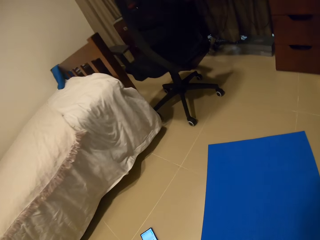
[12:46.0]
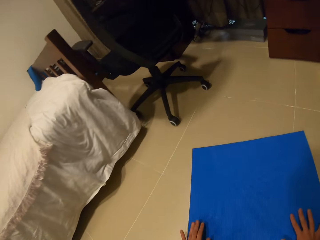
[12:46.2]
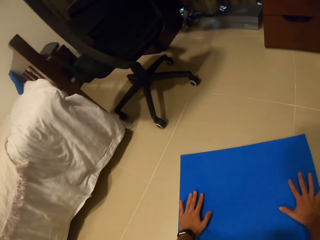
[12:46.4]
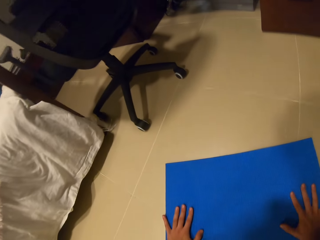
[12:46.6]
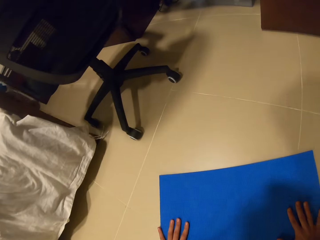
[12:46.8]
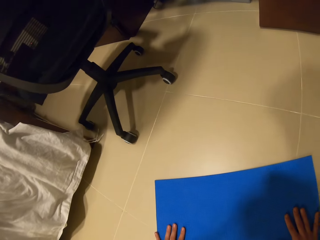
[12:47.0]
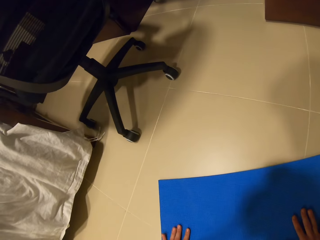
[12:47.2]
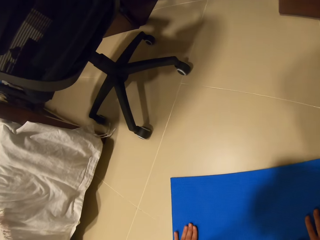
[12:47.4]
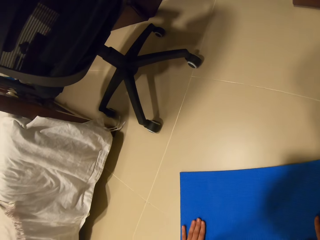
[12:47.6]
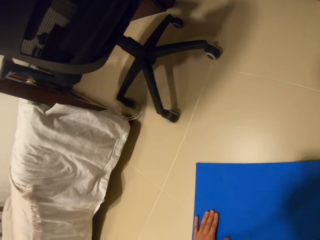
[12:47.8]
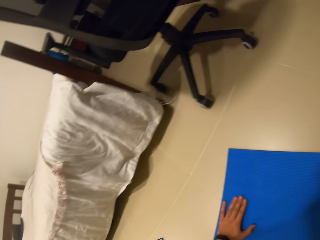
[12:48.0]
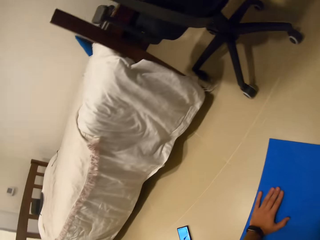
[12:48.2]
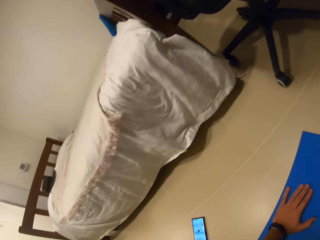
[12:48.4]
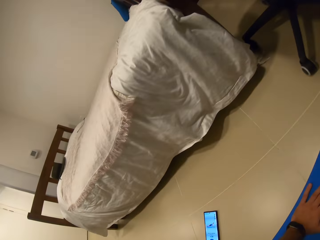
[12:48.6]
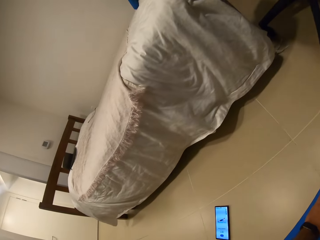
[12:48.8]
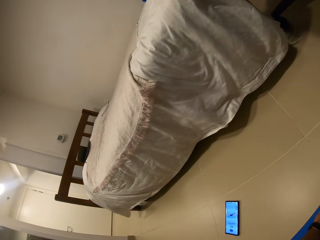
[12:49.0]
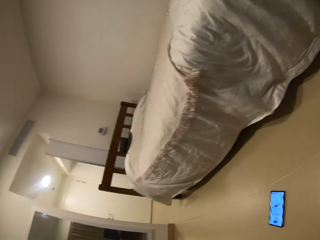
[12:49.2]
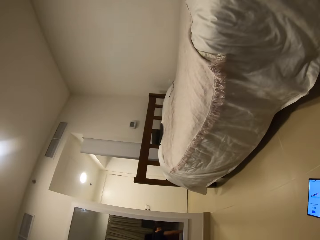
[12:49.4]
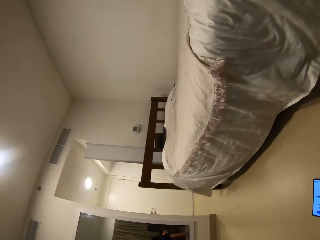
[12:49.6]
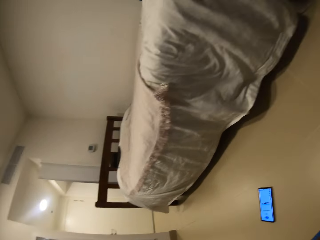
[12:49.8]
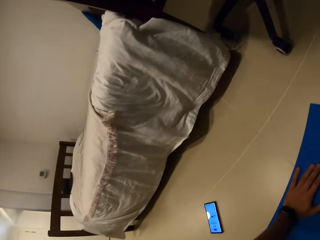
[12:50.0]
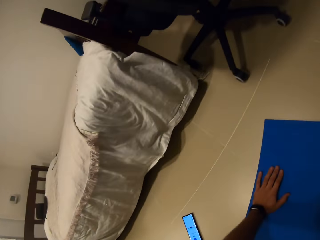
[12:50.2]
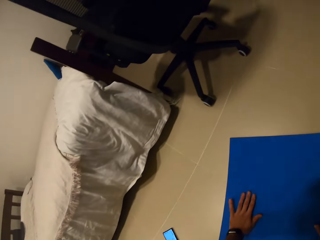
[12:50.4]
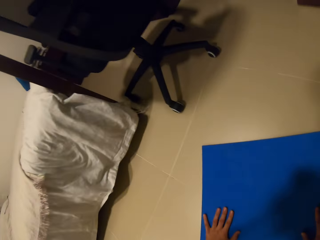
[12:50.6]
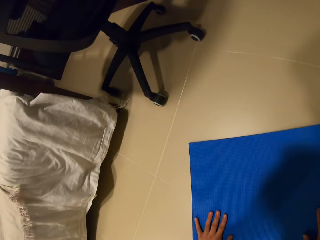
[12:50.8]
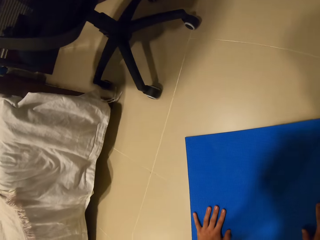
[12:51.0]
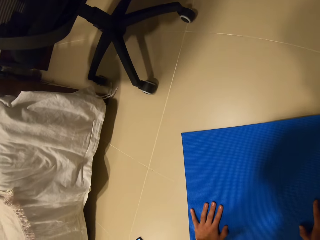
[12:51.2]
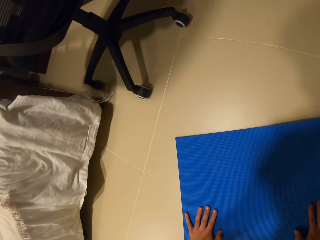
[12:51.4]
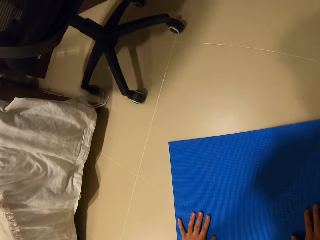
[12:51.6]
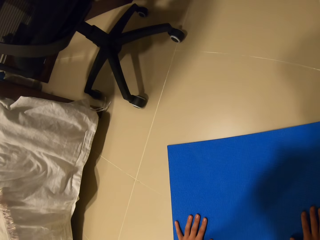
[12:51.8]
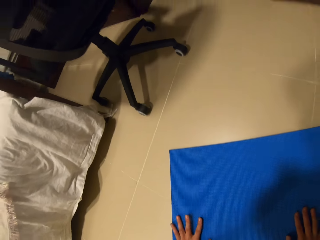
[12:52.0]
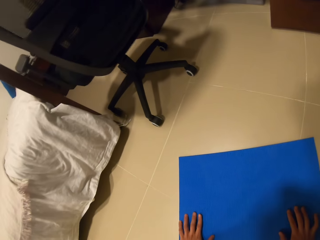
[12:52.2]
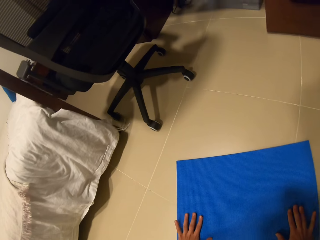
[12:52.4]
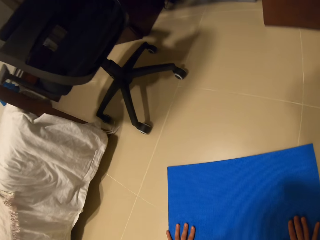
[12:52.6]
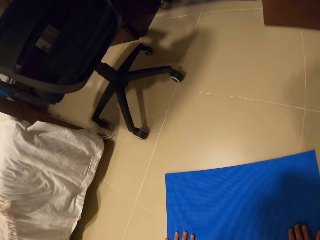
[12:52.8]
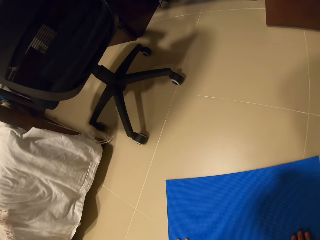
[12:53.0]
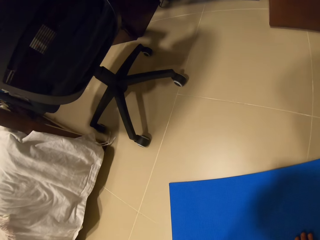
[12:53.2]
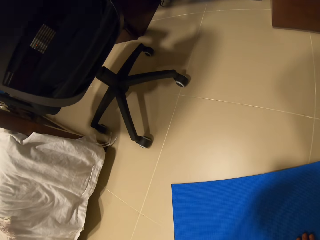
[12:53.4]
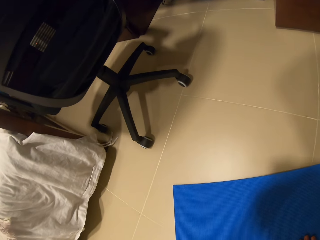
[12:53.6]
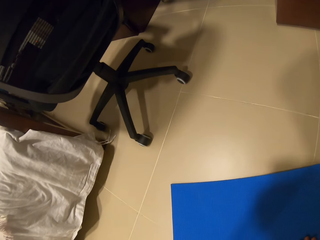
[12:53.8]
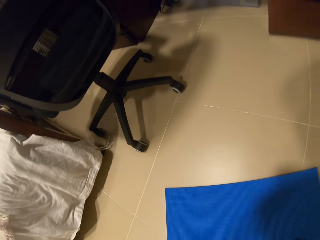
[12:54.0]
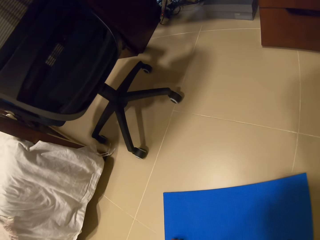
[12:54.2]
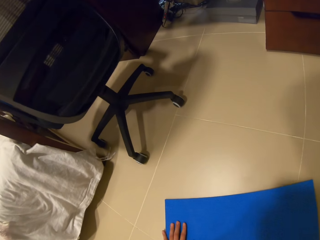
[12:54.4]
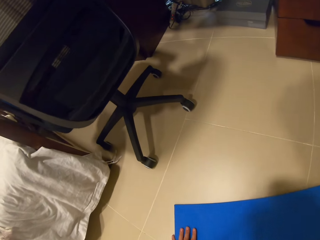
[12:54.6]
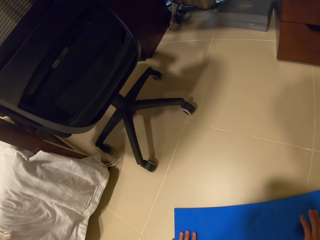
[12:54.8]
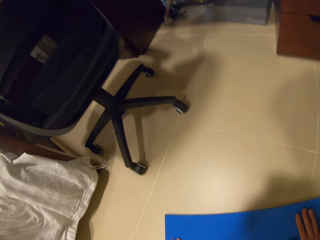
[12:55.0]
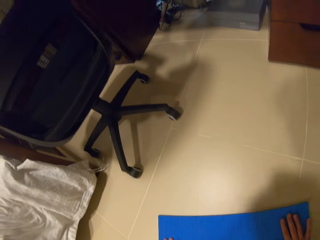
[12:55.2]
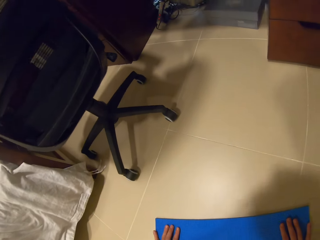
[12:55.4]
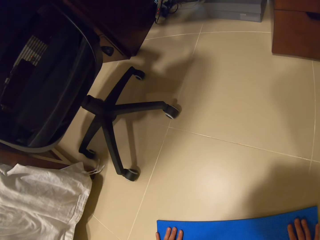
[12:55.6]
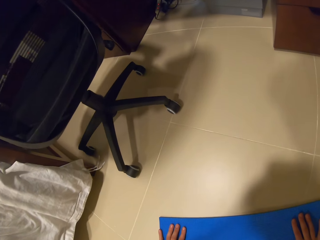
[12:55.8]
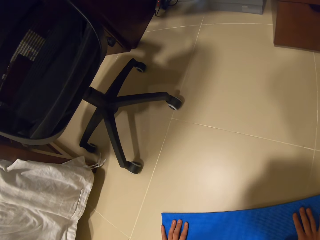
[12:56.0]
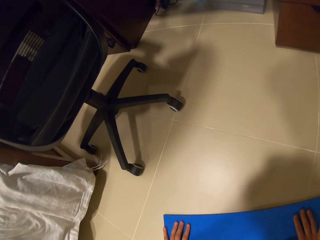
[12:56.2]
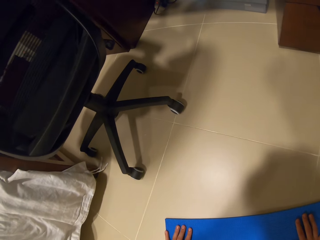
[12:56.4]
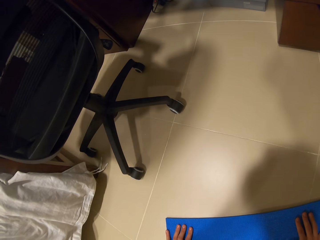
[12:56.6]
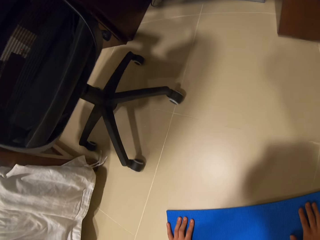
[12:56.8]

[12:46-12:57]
The camera wearer holds the floor. They exercise.

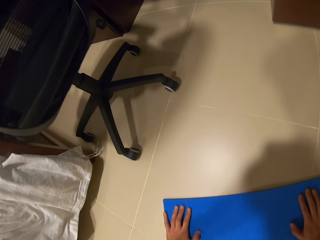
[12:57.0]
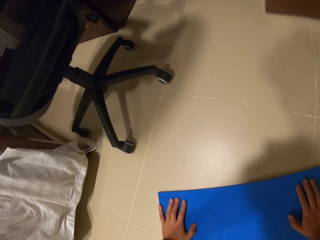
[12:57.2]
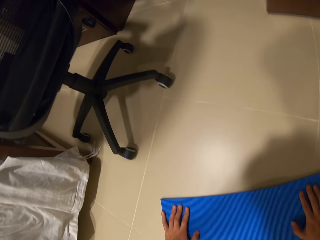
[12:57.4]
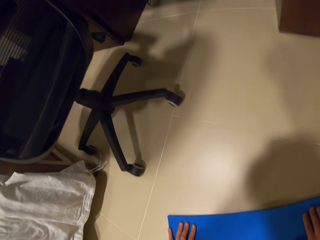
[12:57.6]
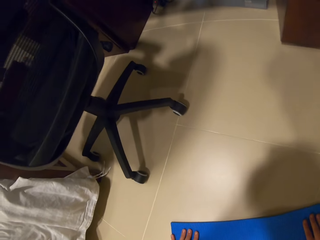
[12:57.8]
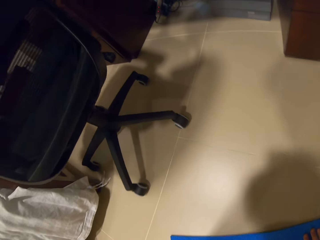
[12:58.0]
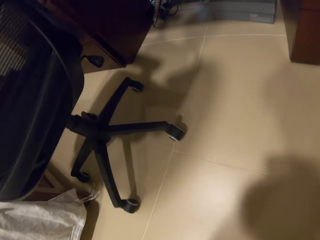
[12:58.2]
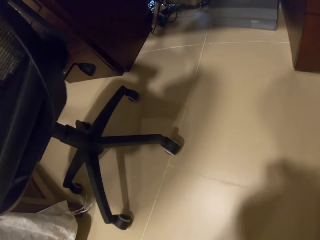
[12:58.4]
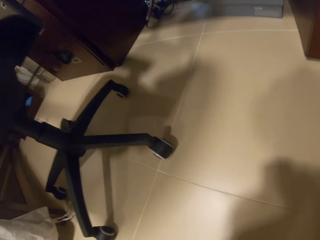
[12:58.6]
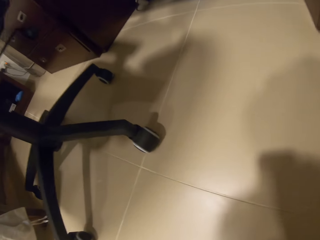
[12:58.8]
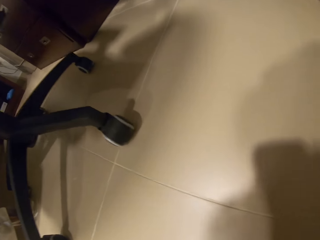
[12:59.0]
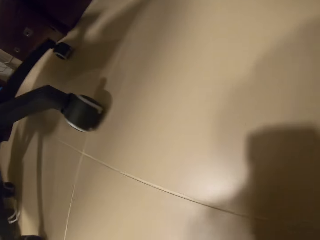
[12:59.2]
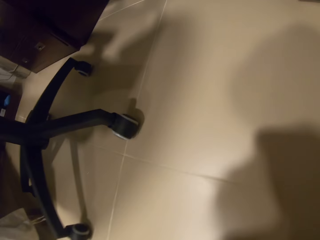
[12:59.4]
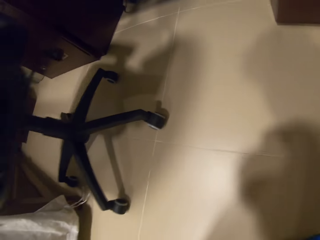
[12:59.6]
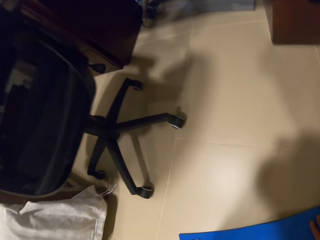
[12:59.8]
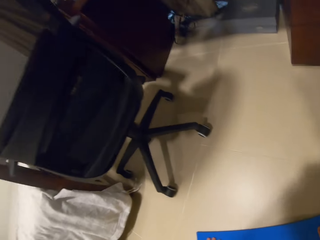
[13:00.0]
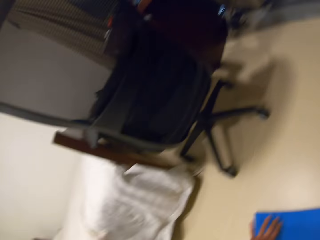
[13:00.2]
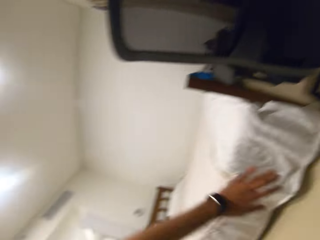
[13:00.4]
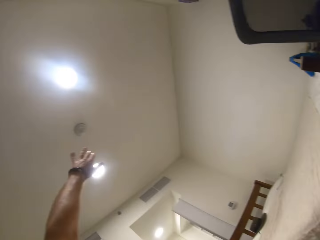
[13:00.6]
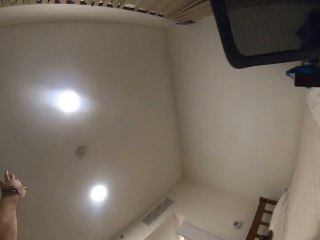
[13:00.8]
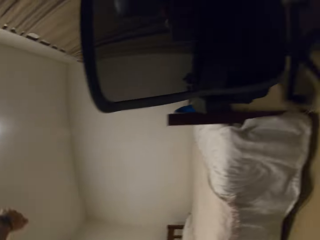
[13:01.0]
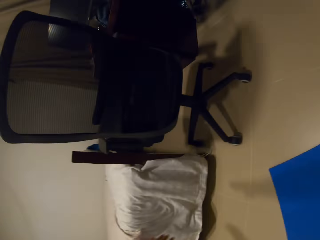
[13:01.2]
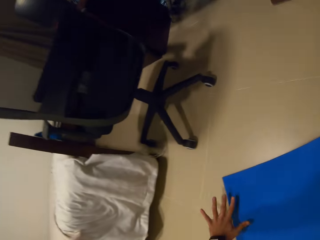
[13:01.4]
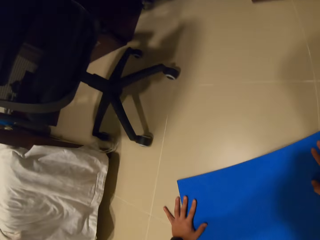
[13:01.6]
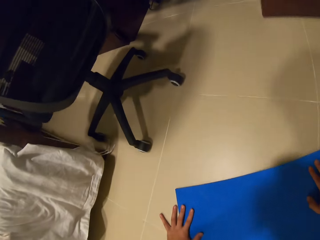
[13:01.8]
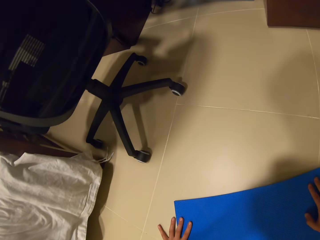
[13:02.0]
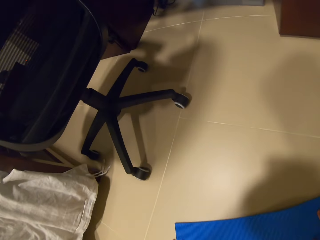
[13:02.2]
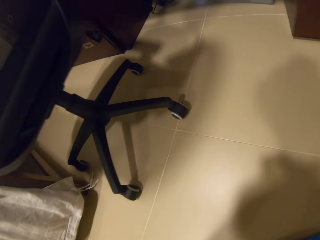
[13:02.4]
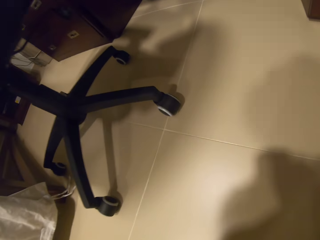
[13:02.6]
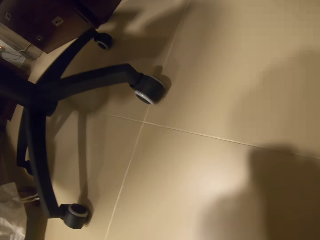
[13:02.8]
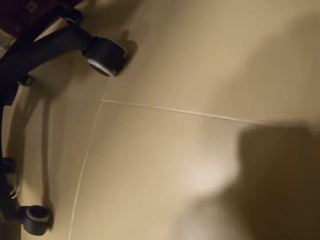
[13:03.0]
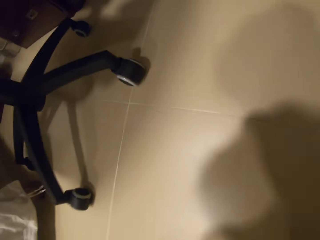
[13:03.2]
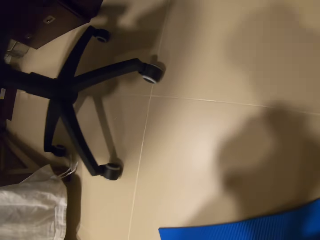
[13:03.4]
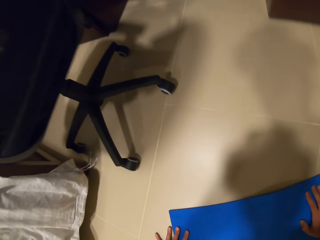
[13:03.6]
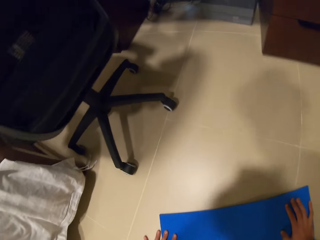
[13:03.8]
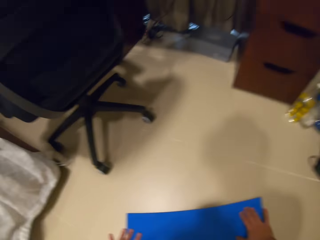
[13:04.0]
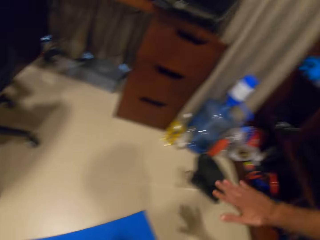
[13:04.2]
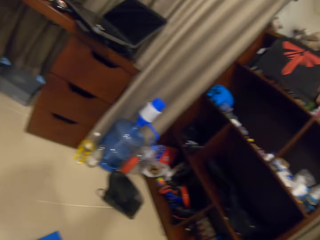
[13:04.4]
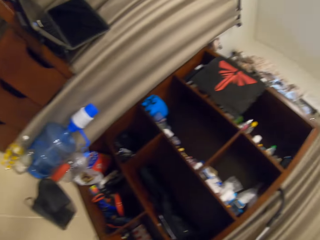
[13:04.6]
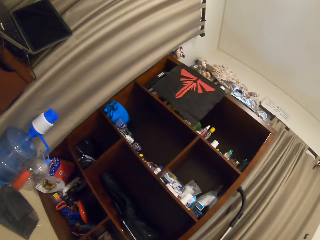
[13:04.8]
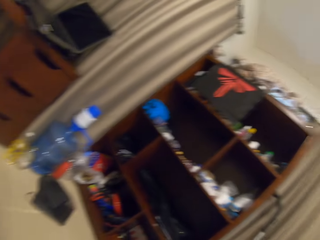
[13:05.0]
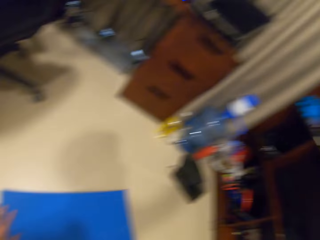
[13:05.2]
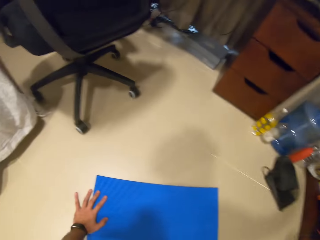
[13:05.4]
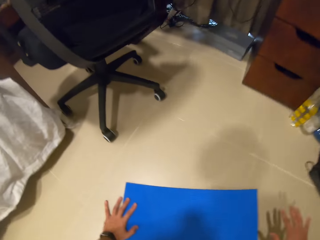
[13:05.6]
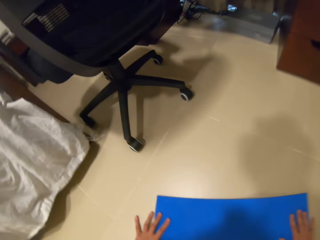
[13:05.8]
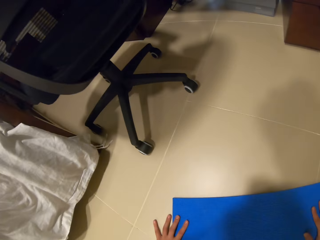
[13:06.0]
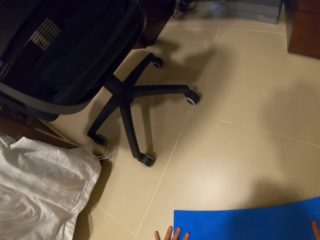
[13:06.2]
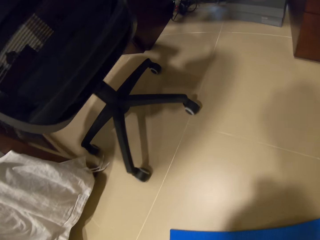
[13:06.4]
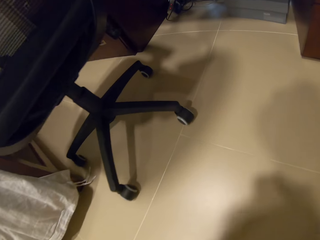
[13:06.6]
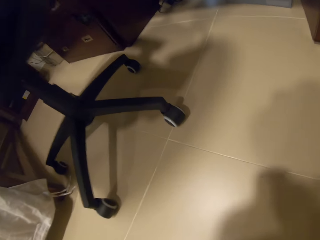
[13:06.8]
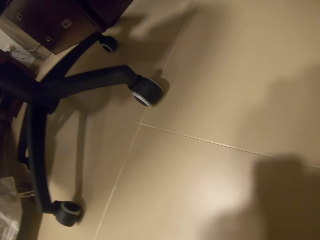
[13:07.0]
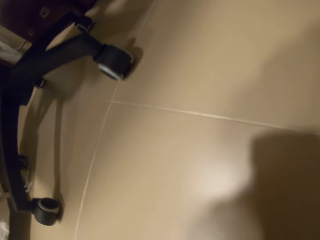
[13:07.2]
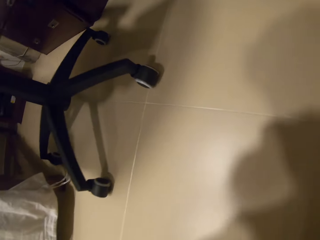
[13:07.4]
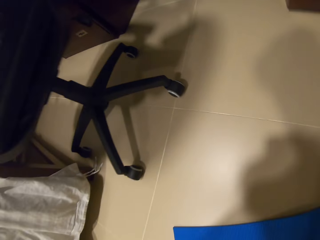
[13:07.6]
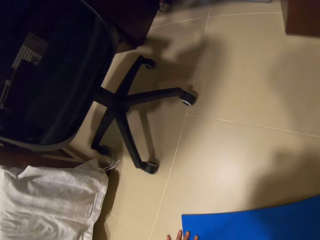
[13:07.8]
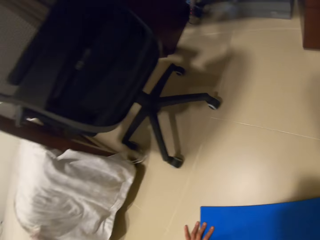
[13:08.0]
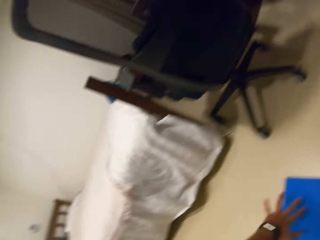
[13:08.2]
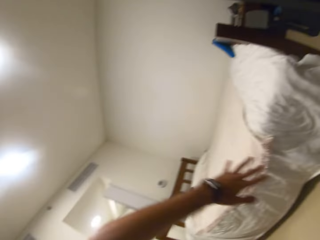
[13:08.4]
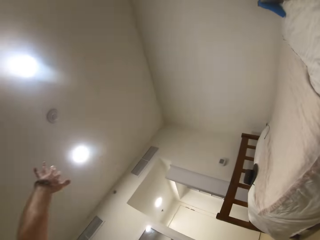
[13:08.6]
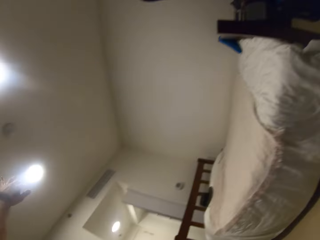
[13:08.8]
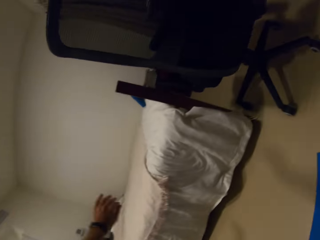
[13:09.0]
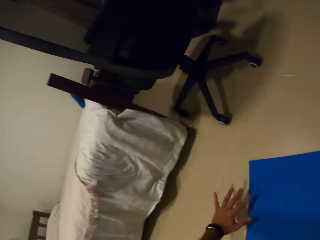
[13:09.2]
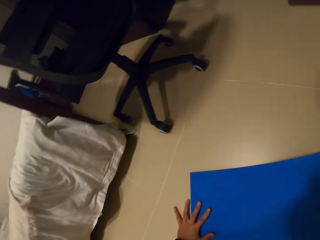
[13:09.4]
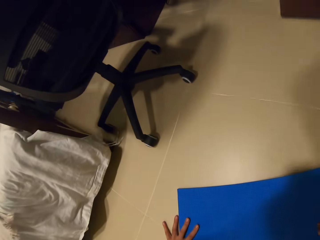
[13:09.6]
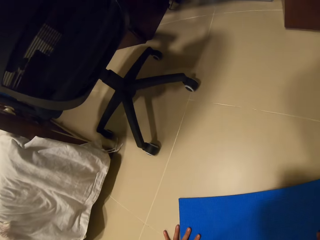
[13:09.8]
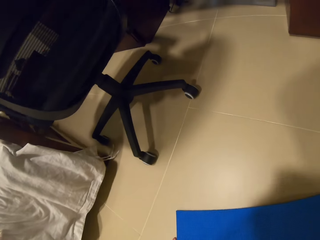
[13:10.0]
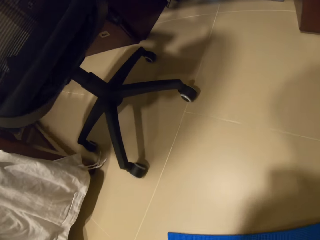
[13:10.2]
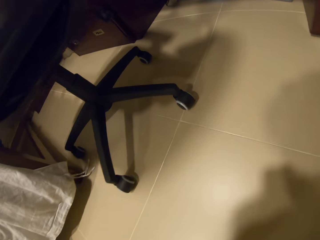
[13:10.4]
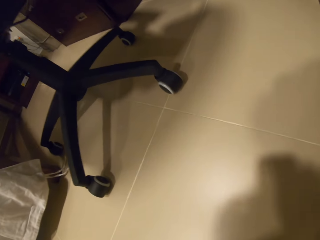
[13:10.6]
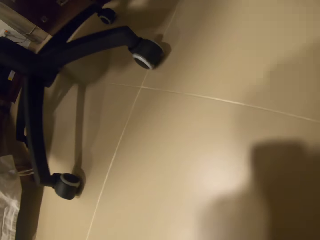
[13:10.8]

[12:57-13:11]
The camera wearer does a push-up with hand raise on the exercise mat.
